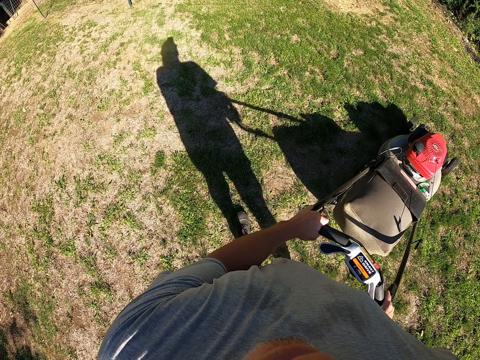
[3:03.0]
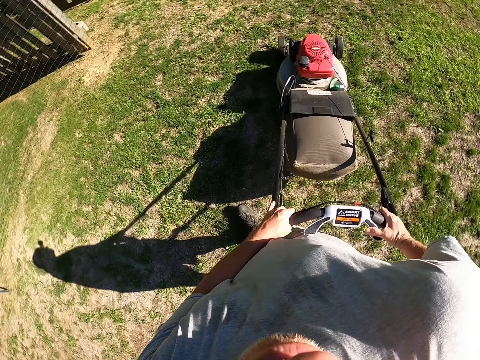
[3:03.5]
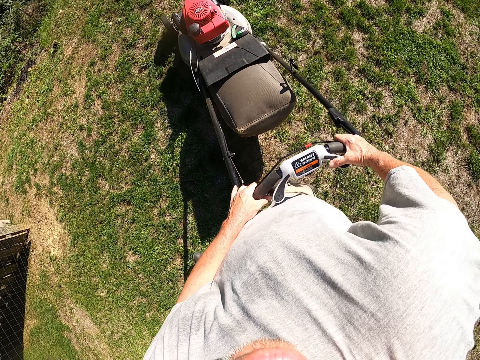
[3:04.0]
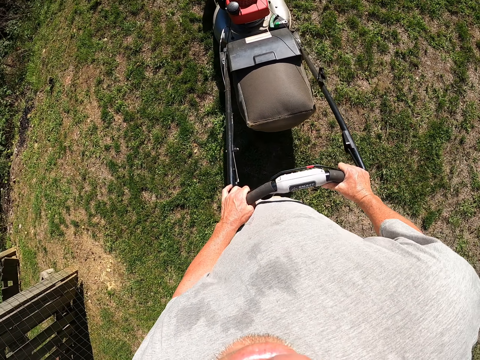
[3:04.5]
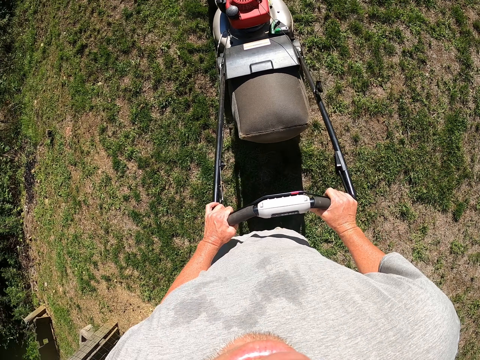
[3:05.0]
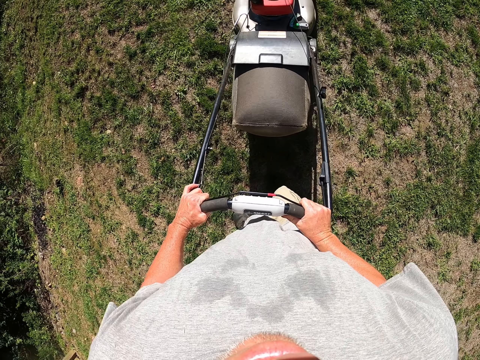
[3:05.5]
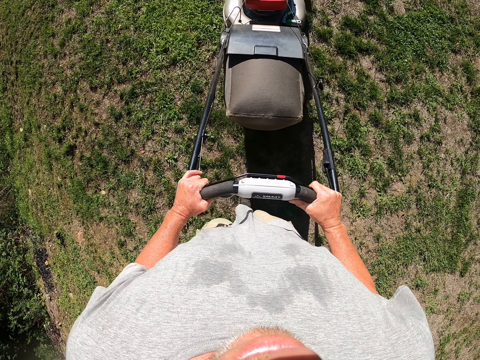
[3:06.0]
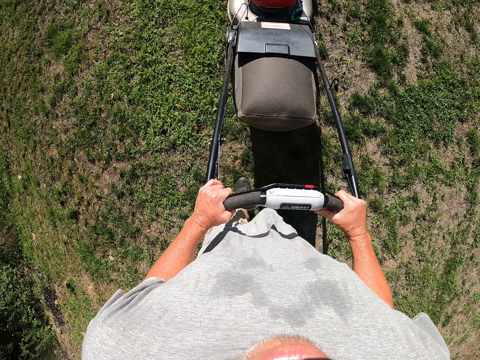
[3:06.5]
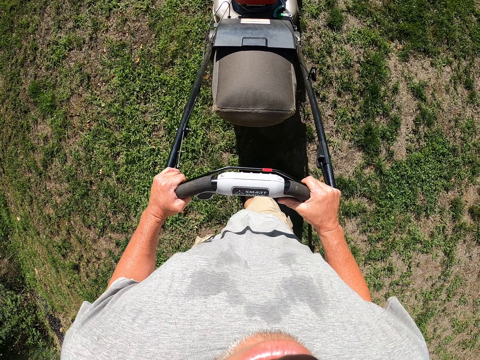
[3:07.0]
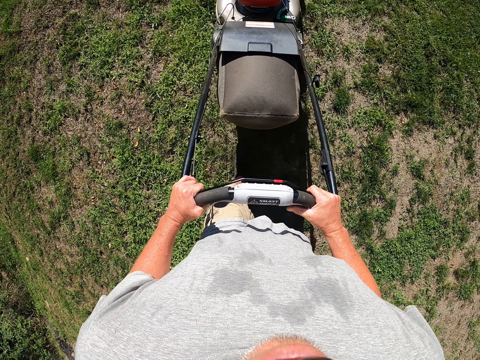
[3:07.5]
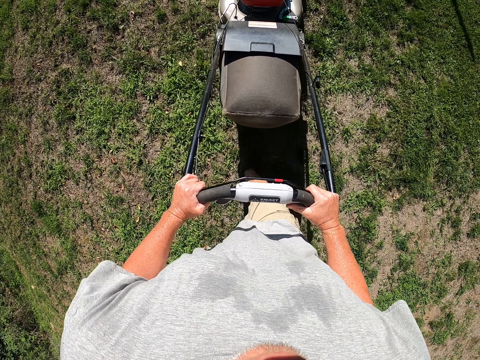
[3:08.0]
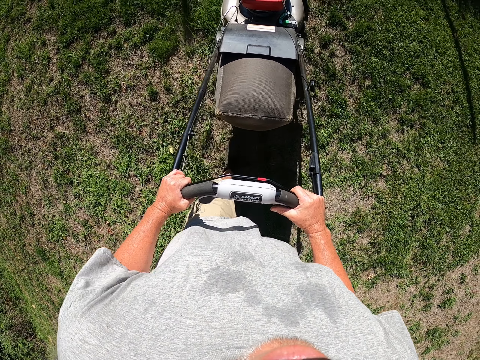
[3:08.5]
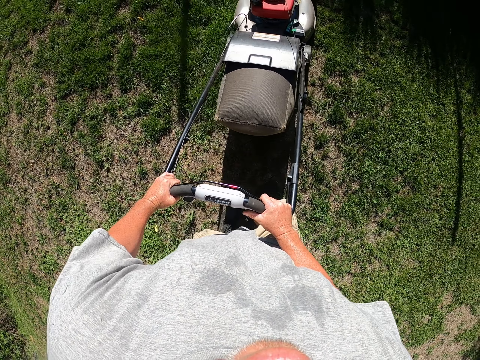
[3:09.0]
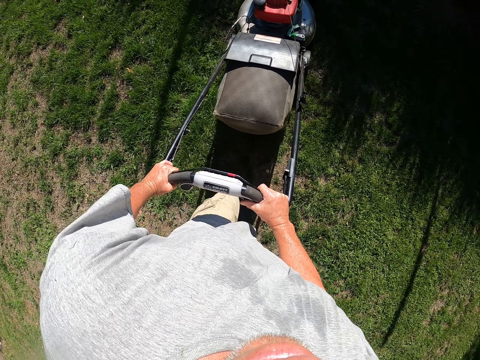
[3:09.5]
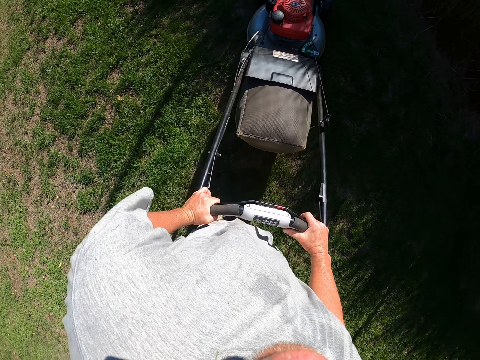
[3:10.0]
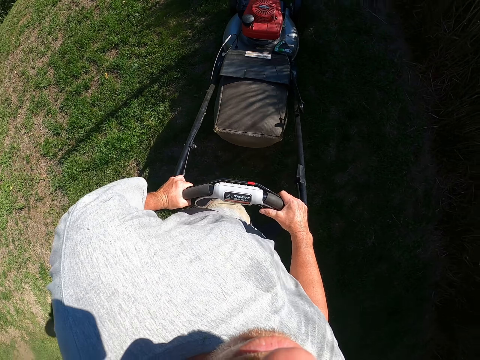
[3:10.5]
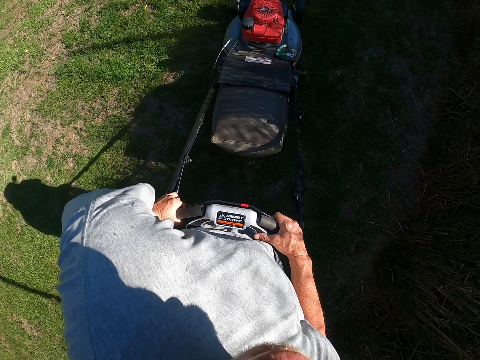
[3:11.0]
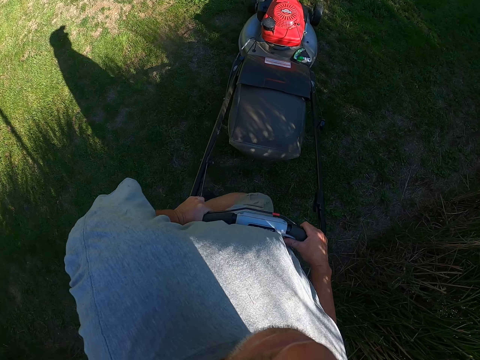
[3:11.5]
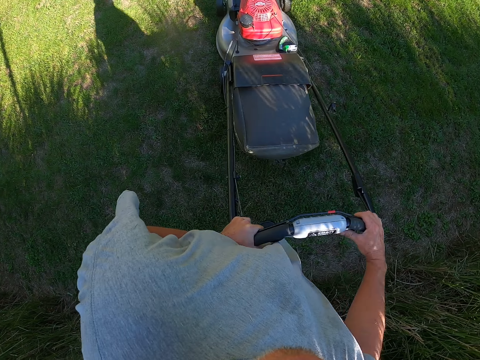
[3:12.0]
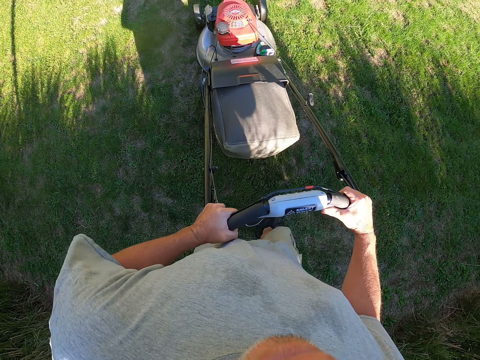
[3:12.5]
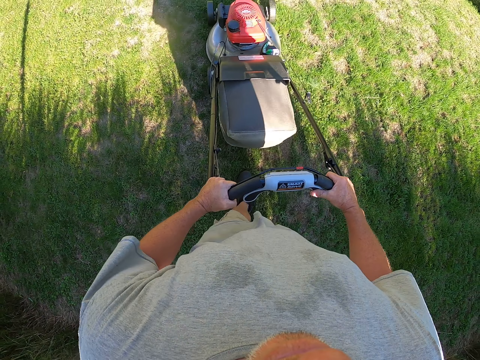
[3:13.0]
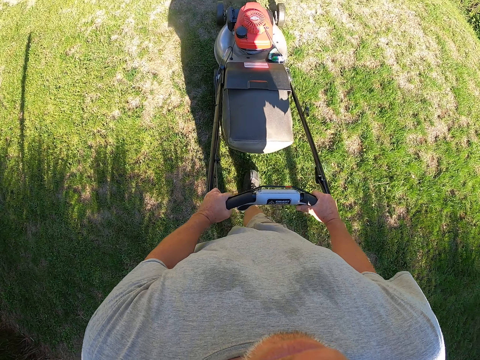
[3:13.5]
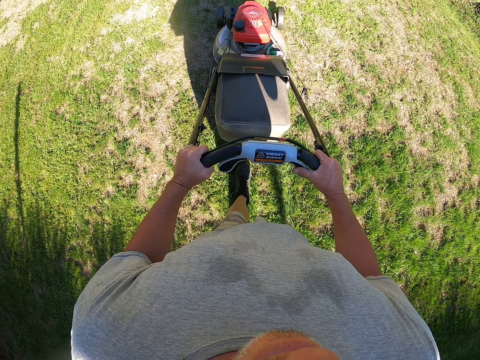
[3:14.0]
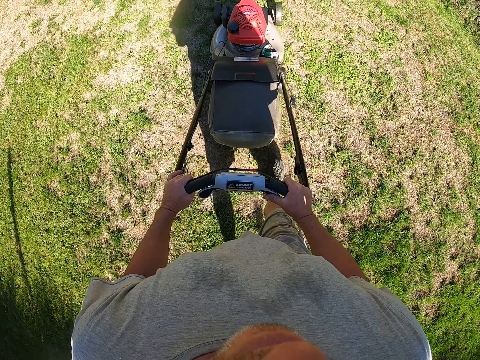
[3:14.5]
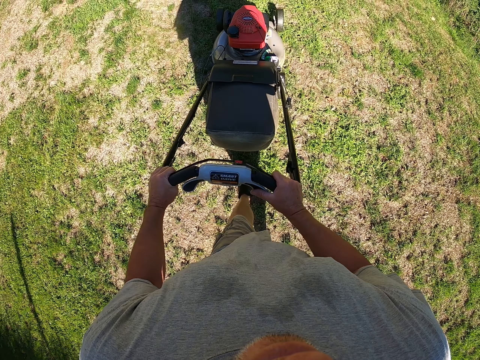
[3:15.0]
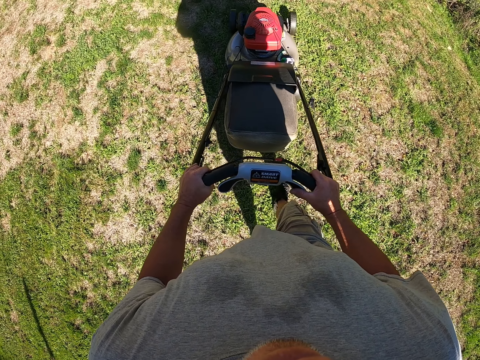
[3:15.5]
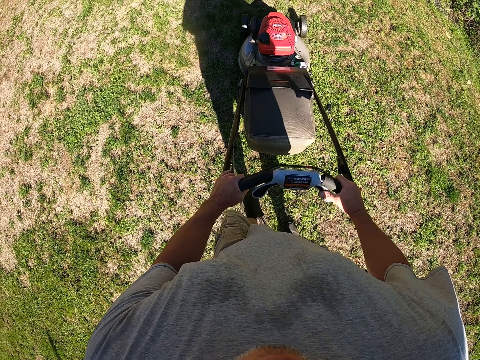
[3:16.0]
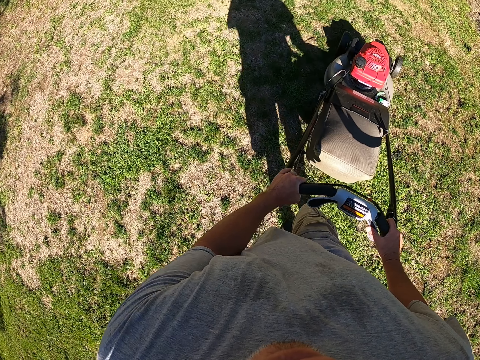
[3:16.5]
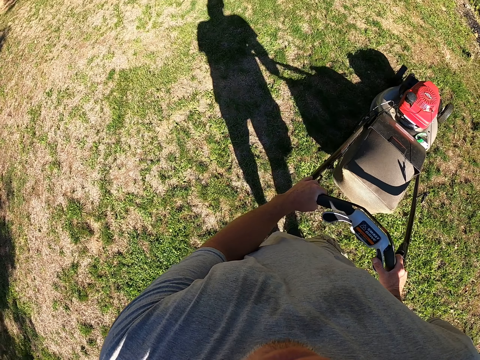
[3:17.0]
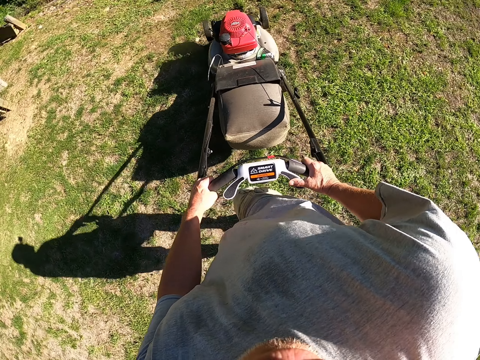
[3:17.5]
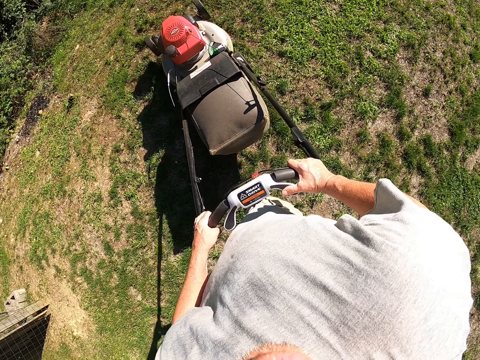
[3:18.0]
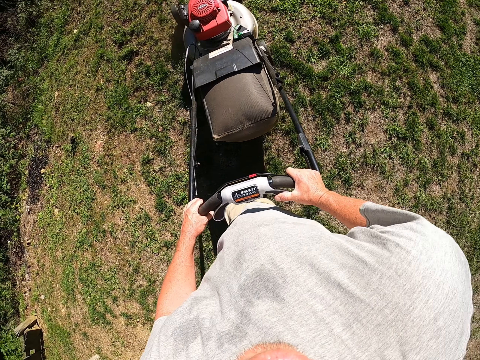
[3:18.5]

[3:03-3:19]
The camera wearer looks around the field. They cut grasses with a lawn mower on the field. They look around the field. They cut grasses with the lawn mower on the field.

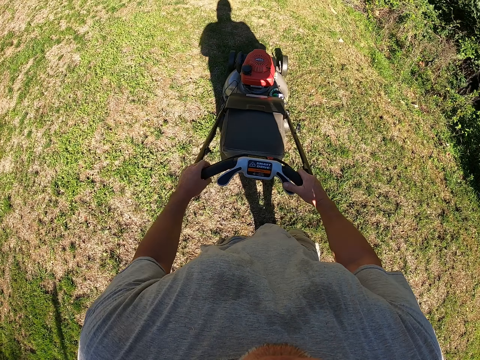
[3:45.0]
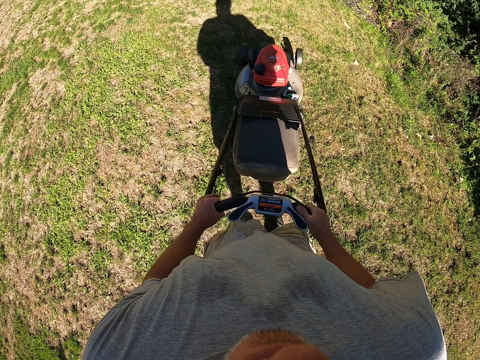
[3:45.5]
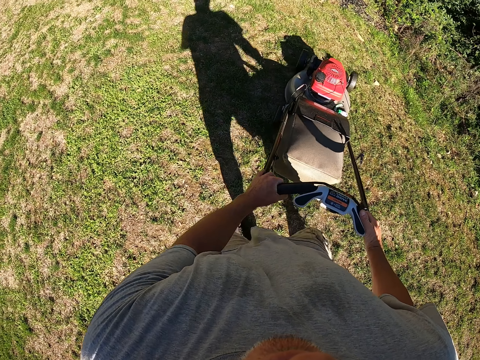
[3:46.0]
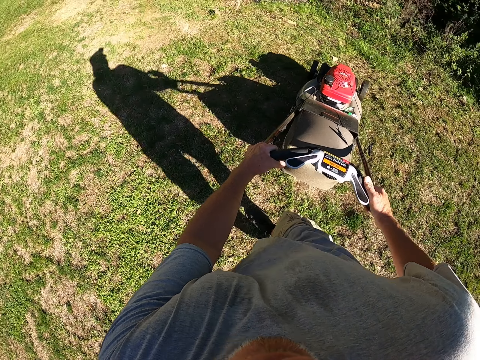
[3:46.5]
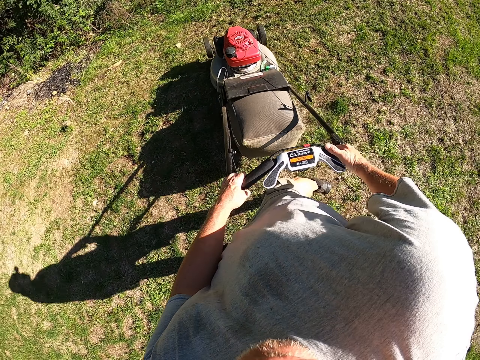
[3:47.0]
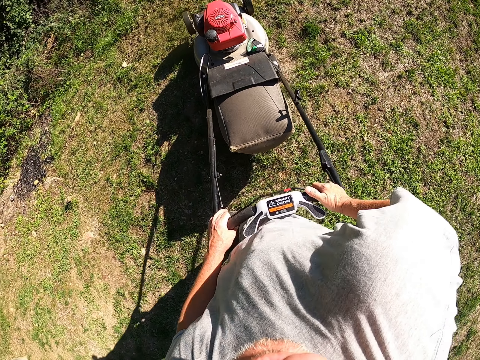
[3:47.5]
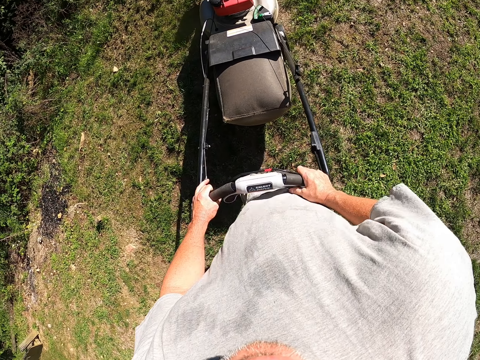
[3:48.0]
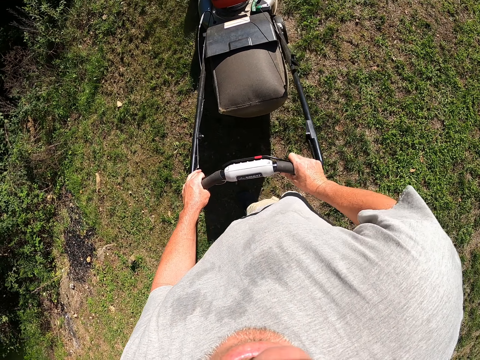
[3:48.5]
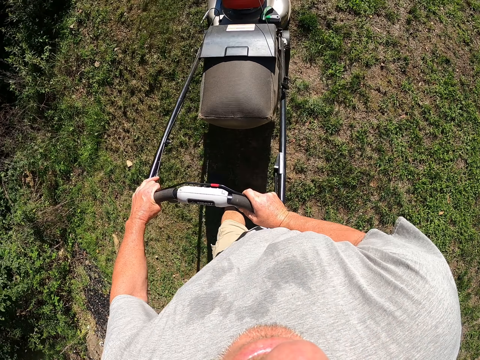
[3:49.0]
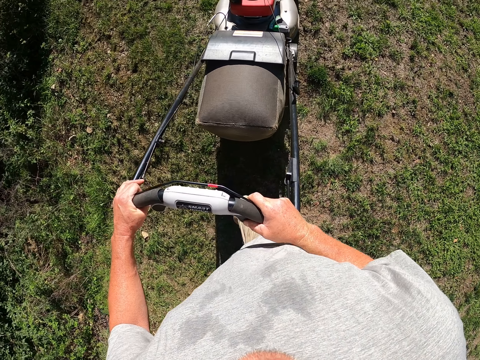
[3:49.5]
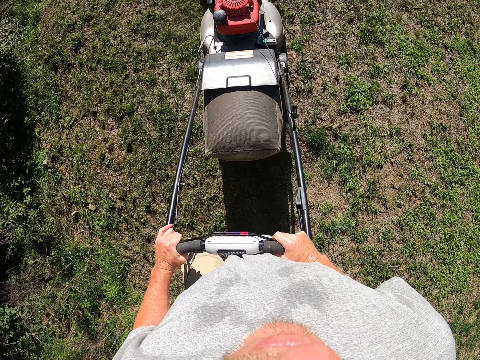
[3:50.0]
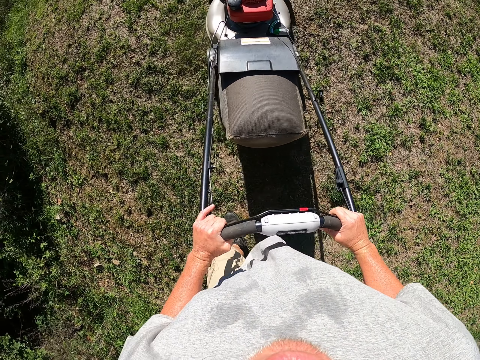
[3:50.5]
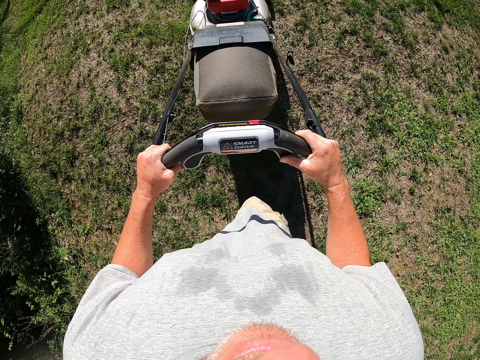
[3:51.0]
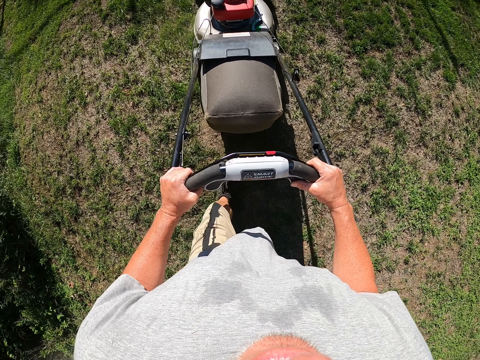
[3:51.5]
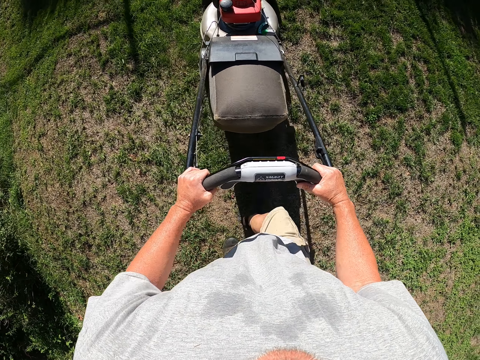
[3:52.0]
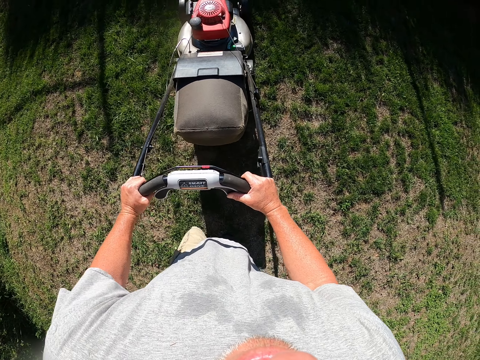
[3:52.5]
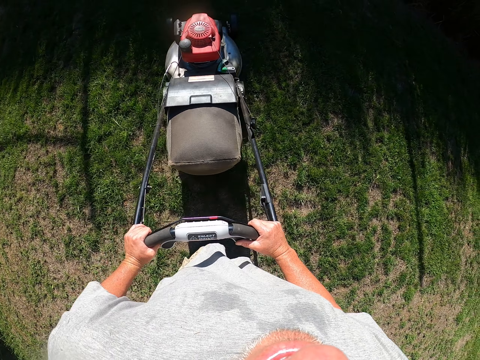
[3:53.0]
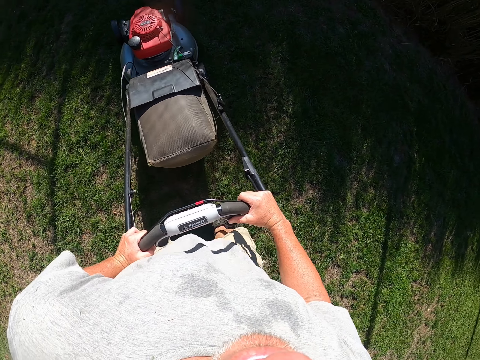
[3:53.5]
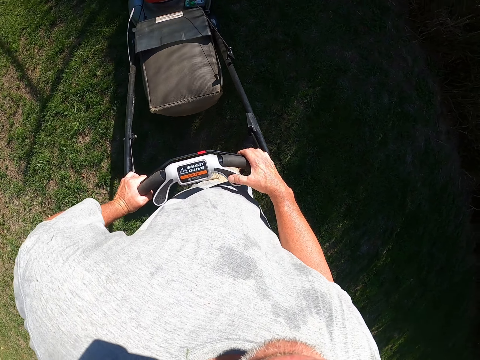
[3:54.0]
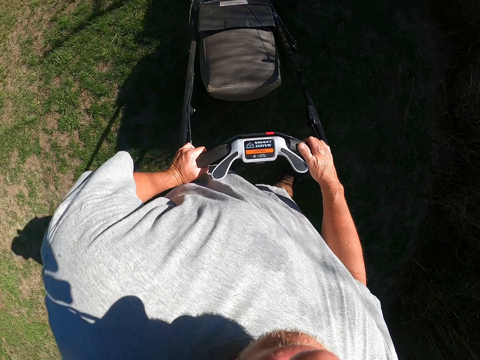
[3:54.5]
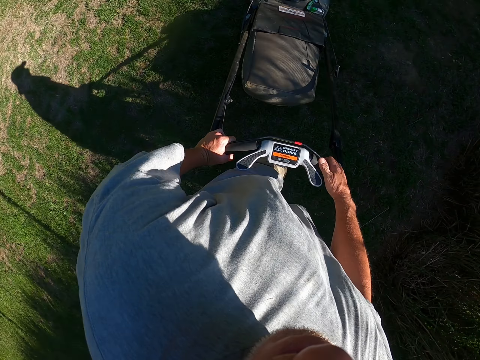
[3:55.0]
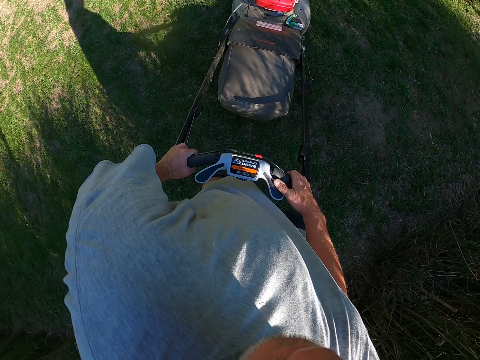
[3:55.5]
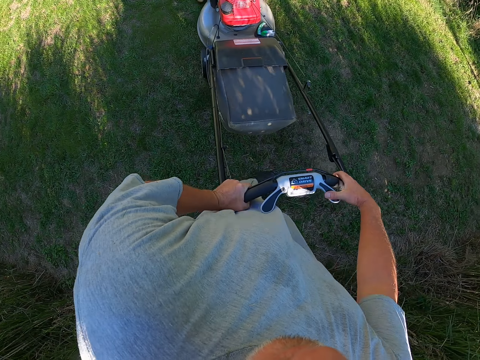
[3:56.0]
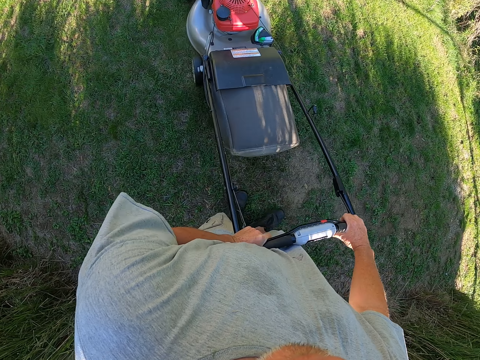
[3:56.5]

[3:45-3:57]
The camera wearer looks around the field. They cut grasses with a lawn mower on the field.
